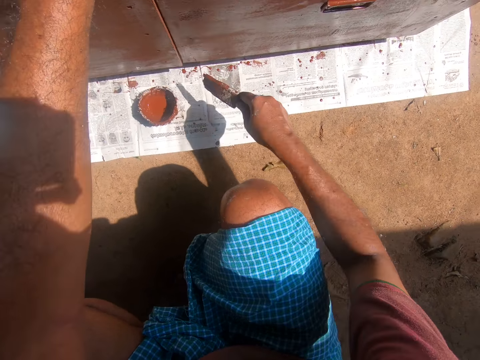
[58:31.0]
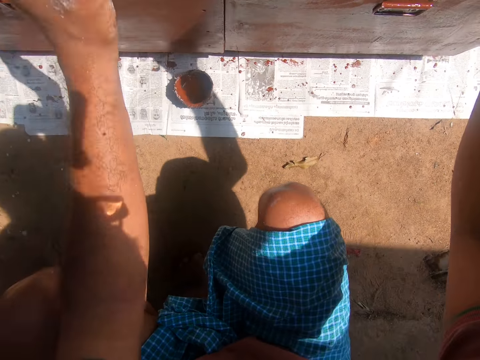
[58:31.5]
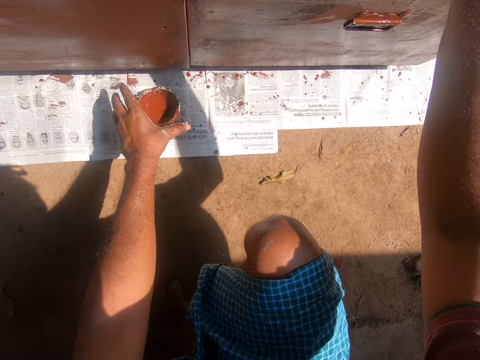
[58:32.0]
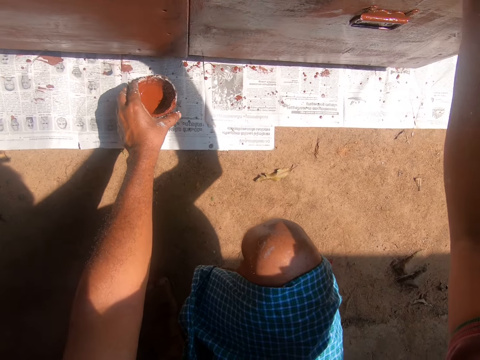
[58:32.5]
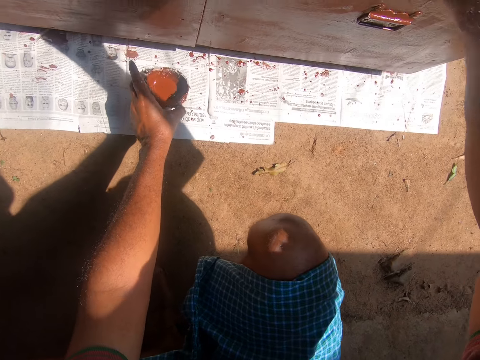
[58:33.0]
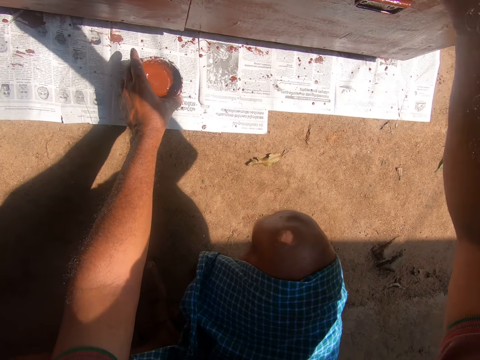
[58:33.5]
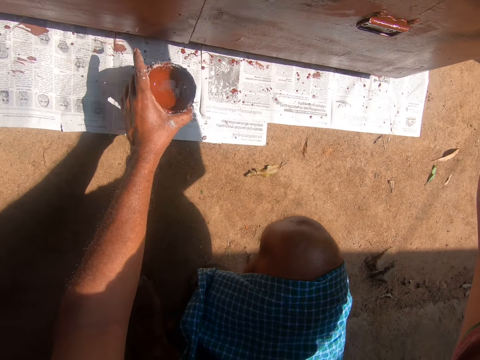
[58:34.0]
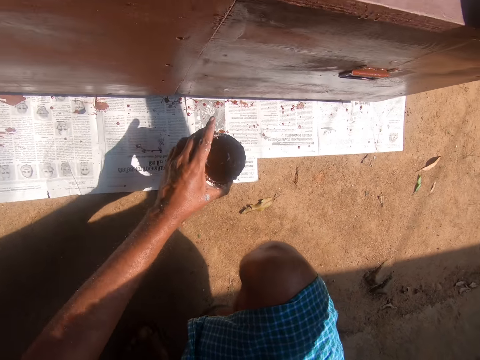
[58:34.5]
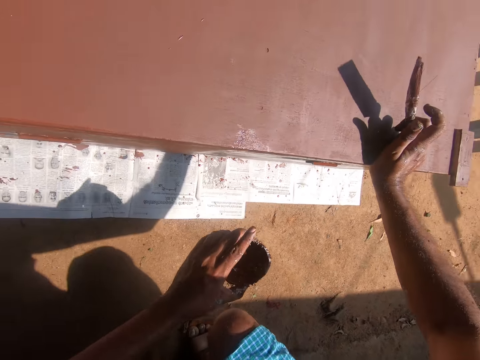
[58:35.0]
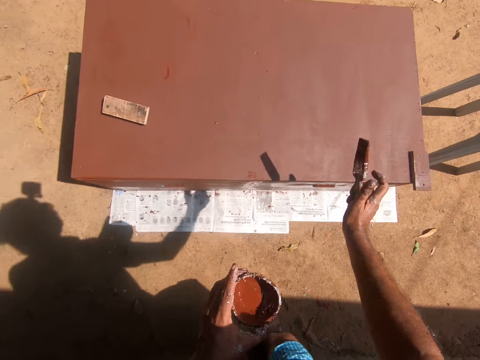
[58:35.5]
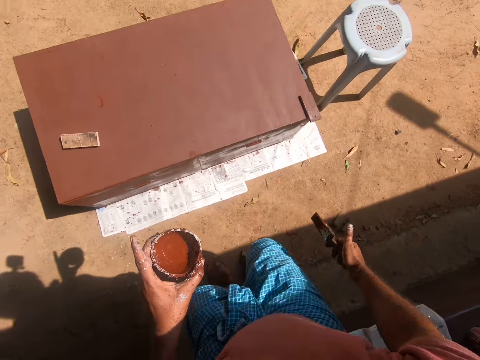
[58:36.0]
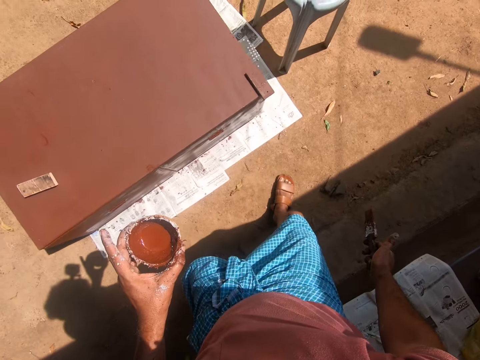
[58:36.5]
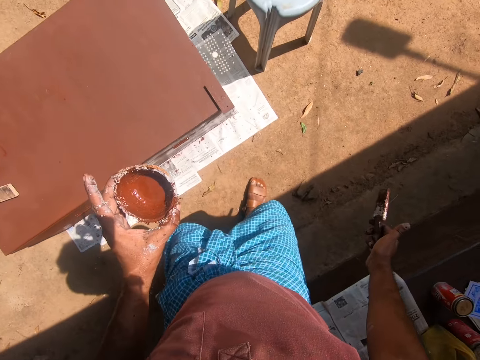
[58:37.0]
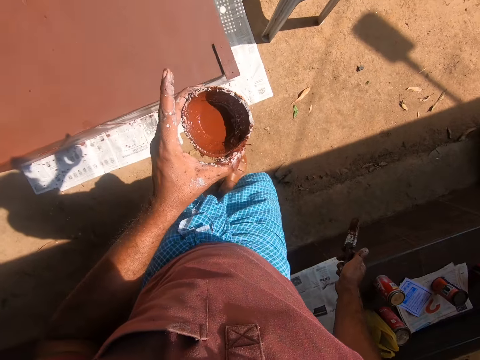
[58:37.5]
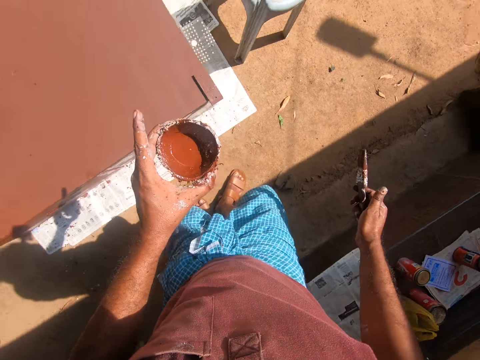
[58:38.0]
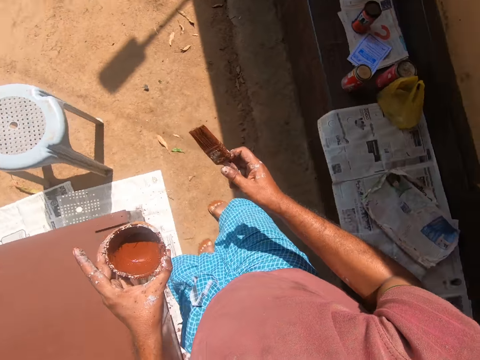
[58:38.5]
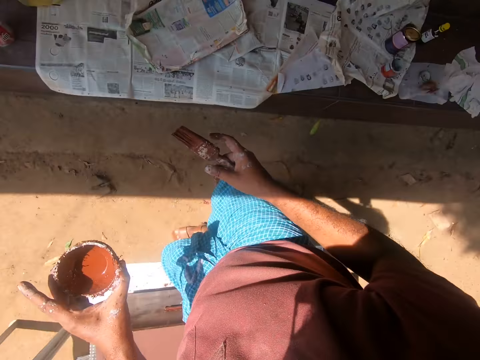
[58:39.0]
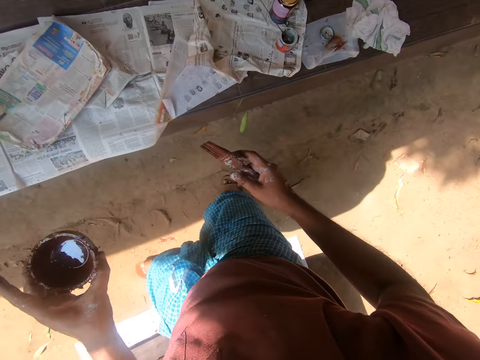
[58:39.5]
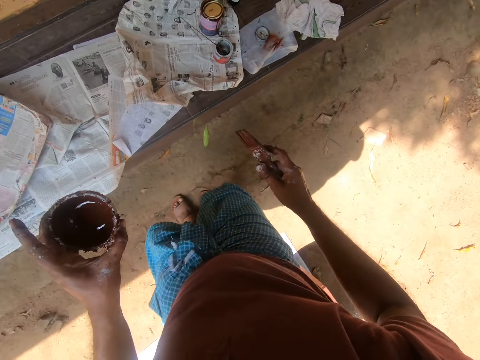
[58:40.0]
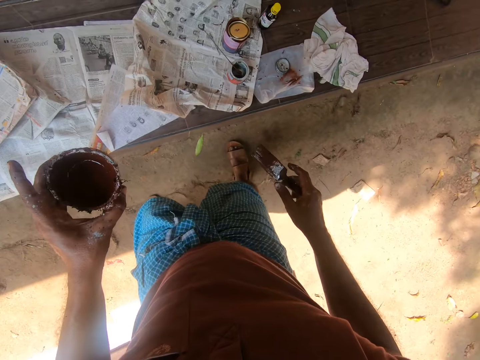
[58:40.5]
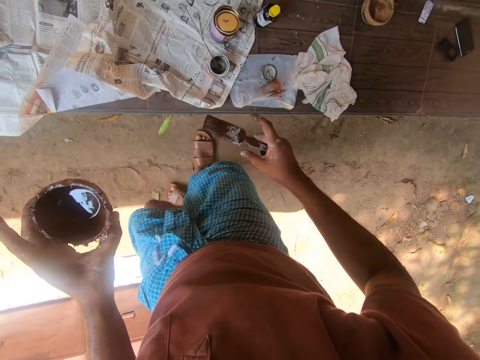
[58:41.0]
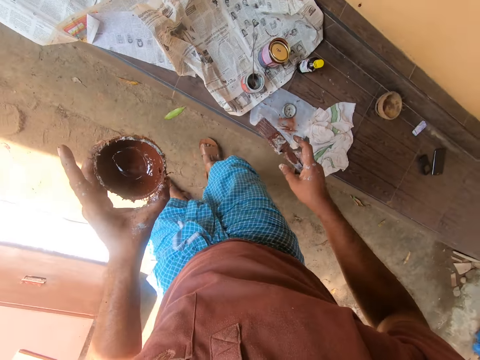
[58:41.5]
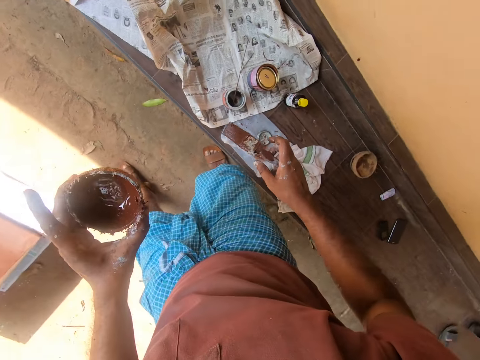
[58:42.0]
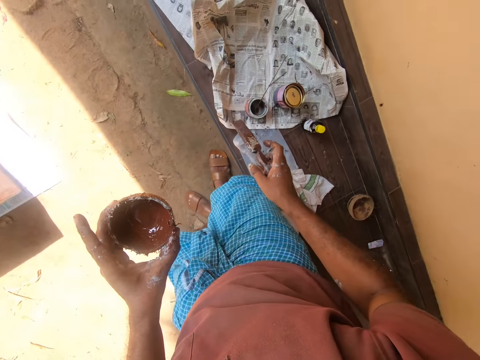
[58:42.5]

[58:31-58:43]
The camera wearer picks up the coconut shell containing paint from the ground. They walk around.

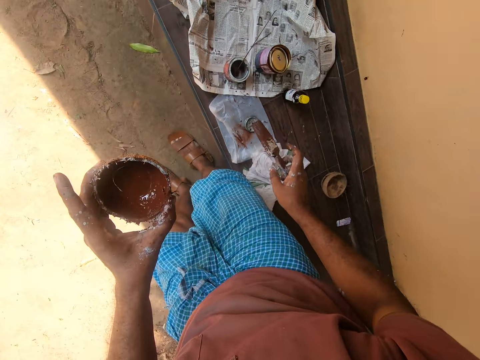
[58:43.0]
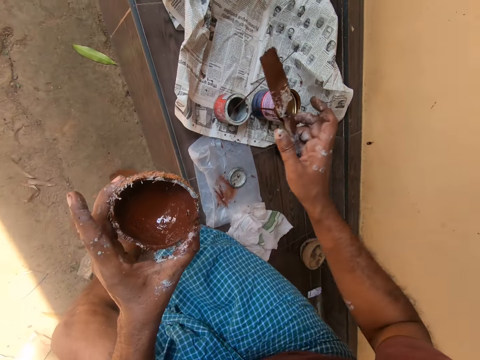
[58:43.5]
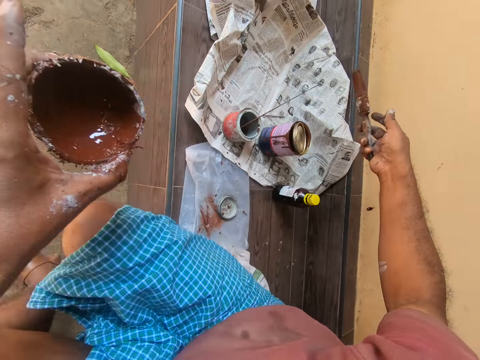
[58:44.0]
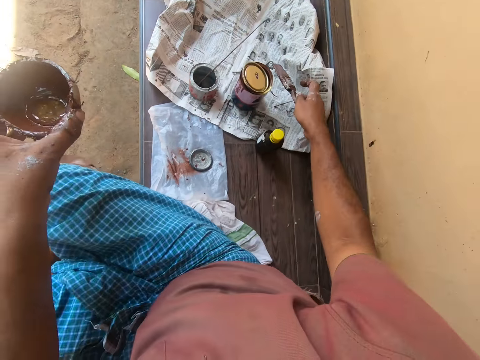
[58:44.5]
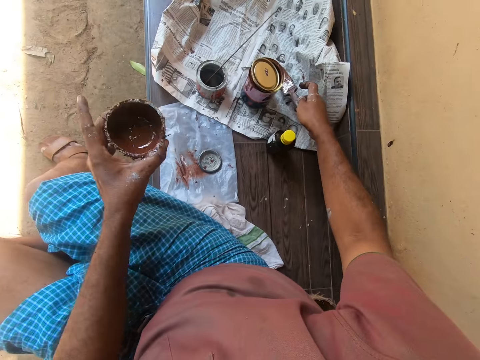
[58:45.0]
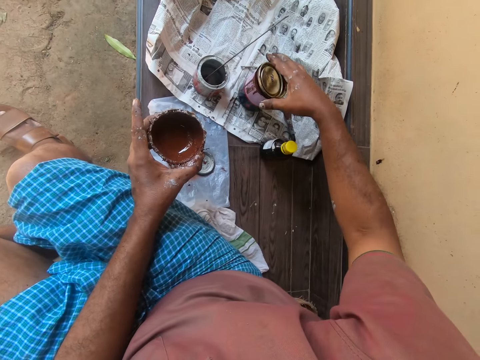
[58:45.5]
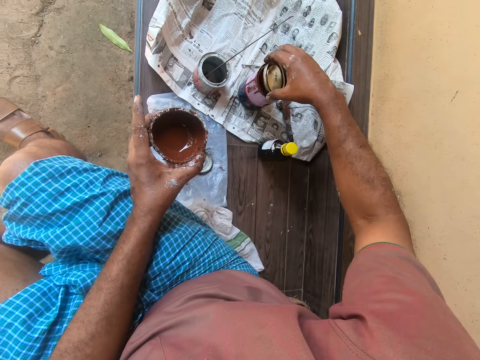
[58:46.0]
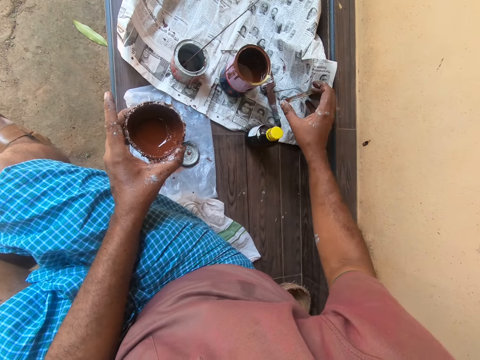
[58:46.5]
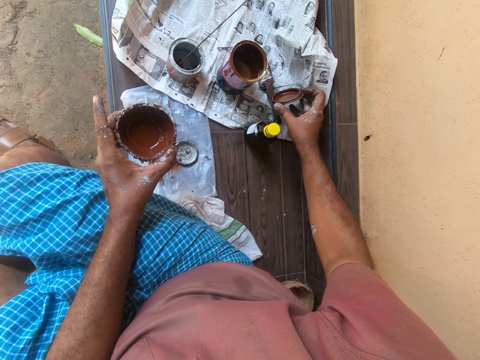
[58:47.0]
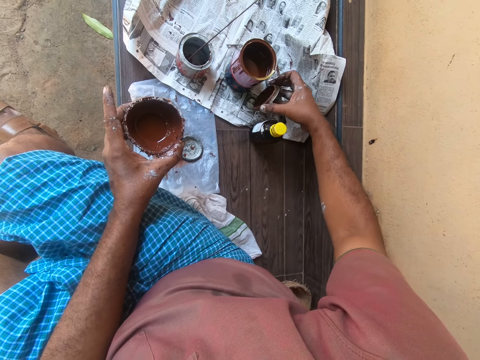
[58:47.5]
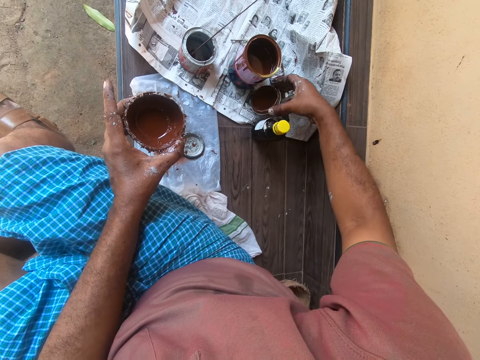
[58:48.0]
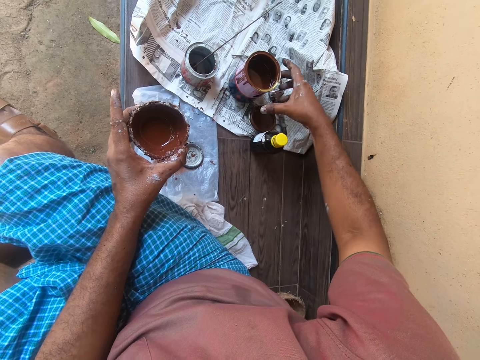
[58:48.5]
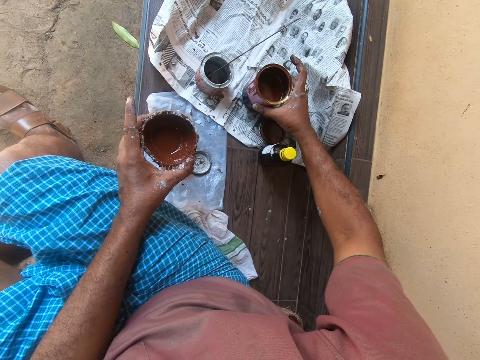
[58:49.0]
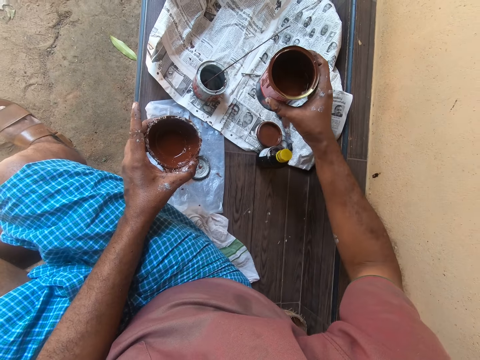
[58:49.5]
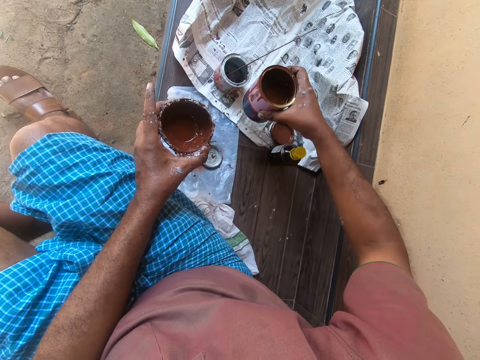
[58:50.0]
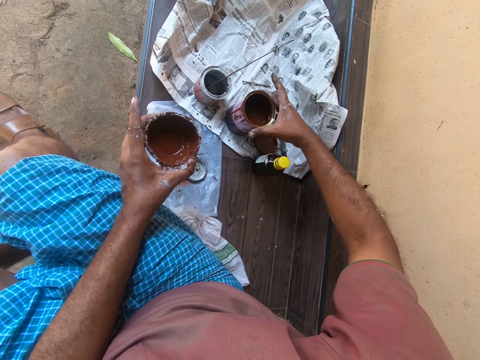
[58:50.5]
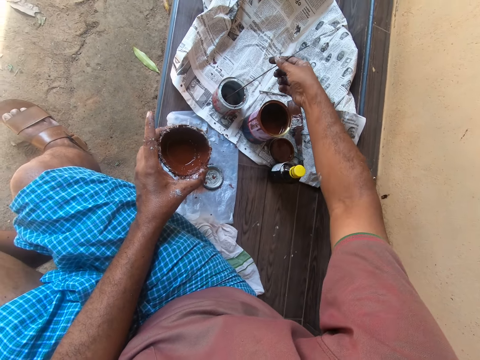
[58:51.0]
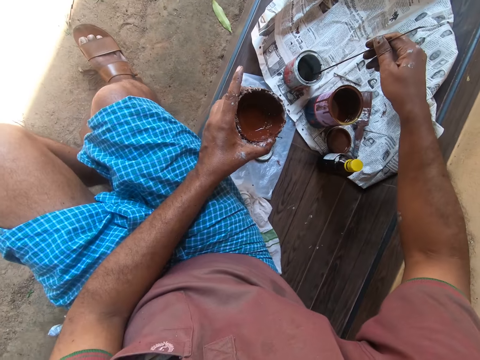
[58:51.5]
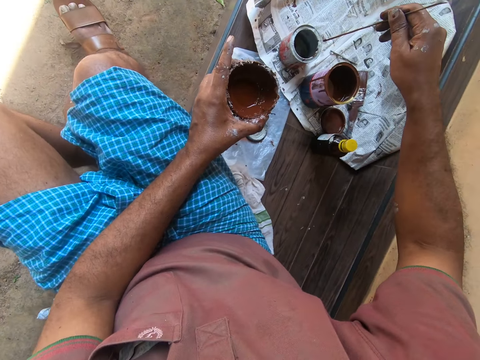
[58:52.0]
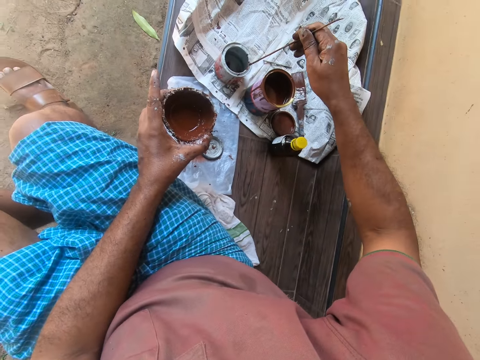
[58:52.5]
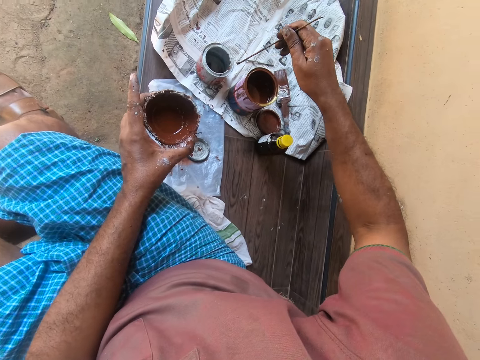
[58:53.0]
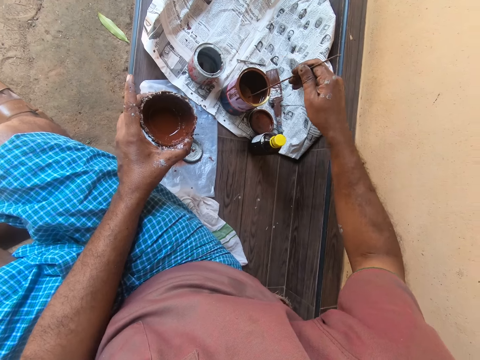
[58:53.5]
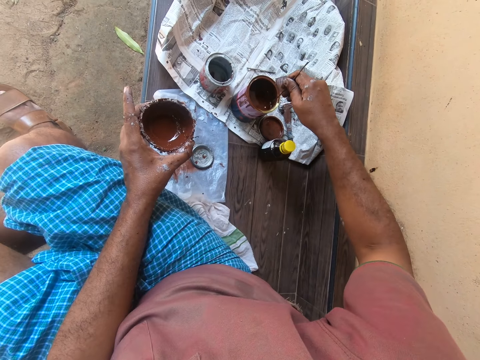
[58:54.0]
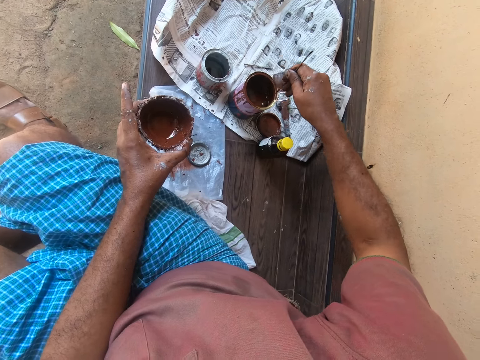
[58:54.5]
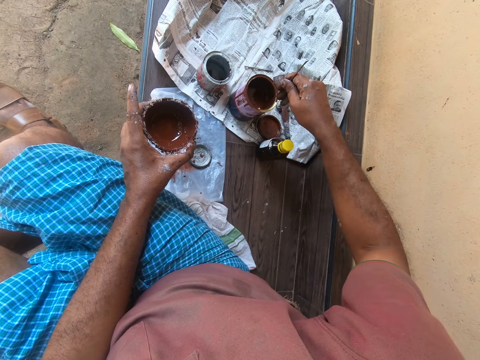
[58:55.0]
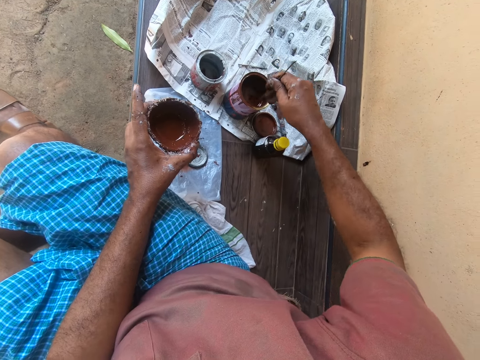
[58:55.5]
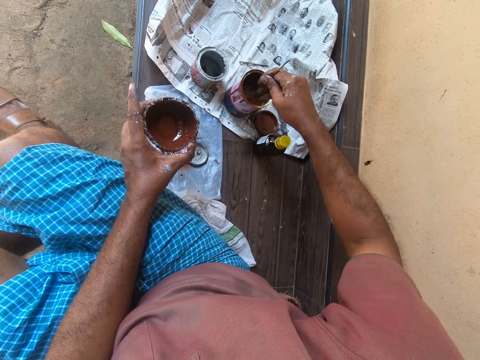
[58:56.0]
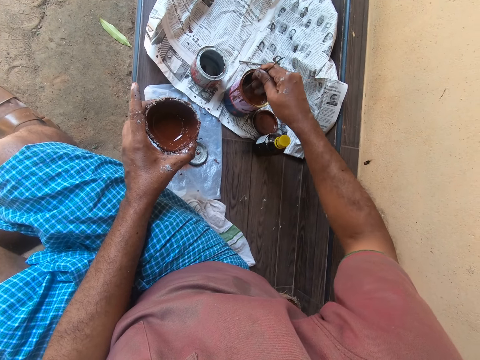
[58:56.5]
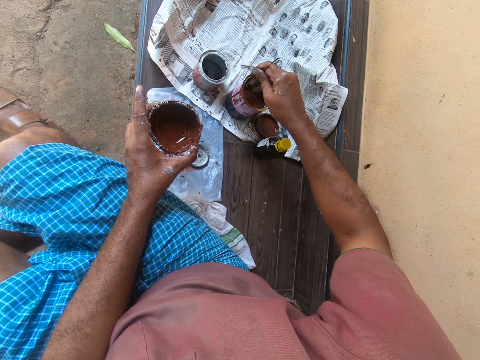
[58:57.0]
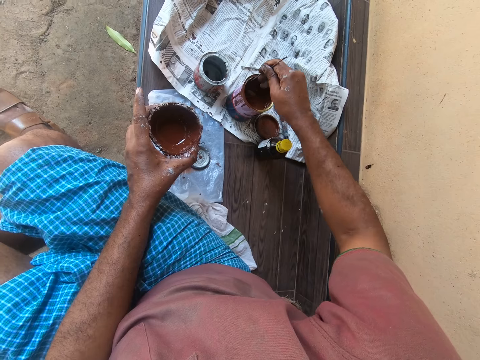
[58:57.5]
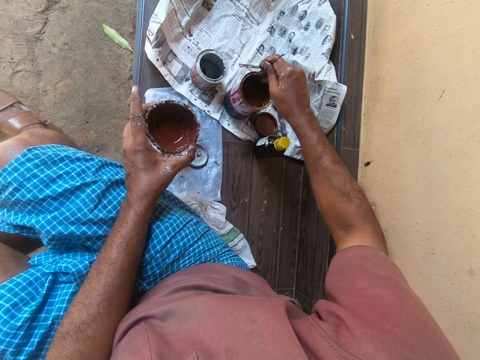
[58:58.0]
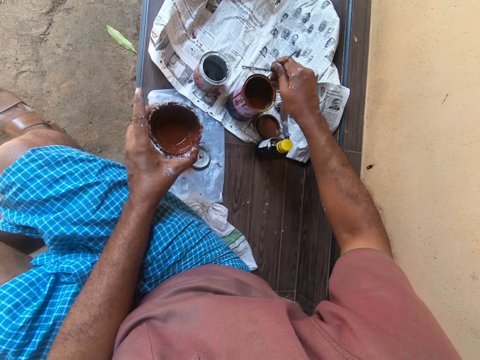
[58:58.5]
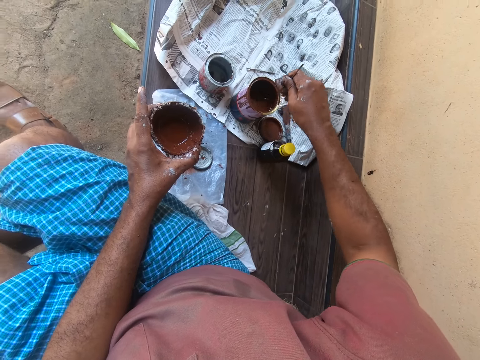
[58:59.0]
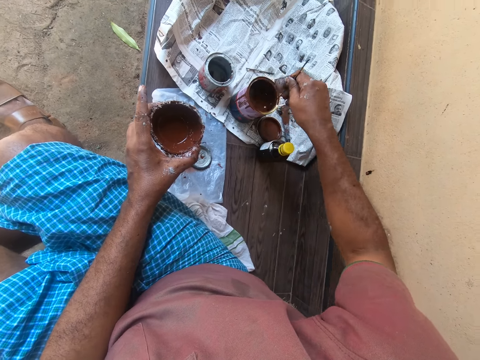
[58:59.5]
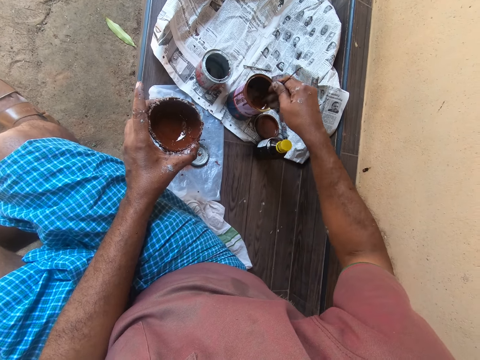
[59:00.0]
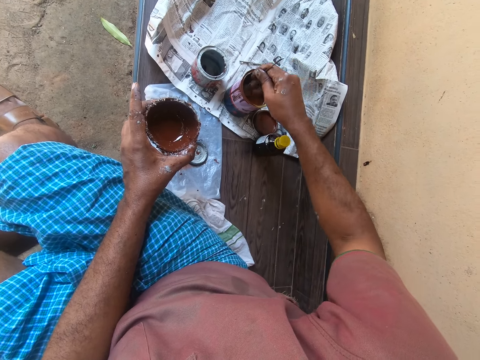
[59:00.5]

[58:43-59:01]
The camera wearer sits on the counter. They drop the paintbrush on the counter. They open a can of paint on the pavement. They lift the can of paint from the pavement. They drop the can of paint on the pavement. They pick up a broomstick in a metal can. They stir the paint in the can of paint.
